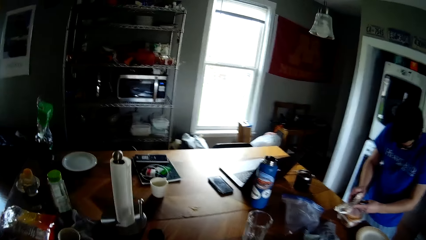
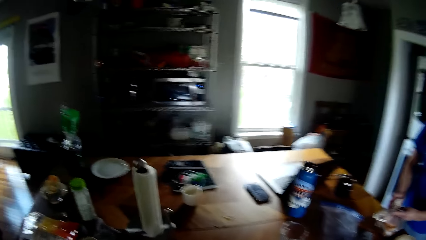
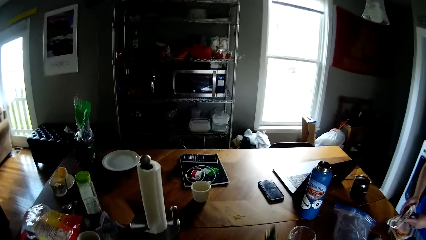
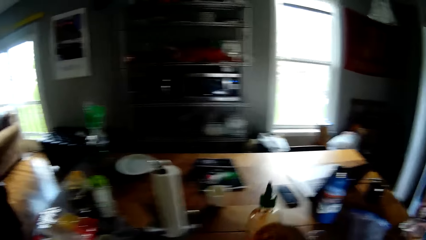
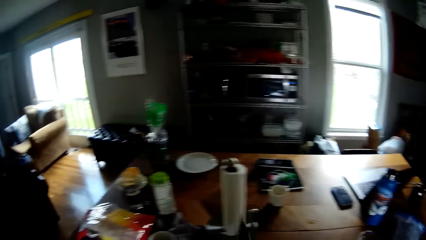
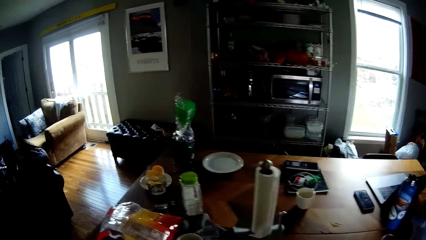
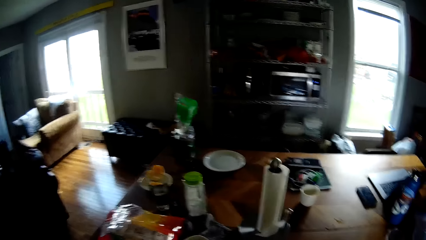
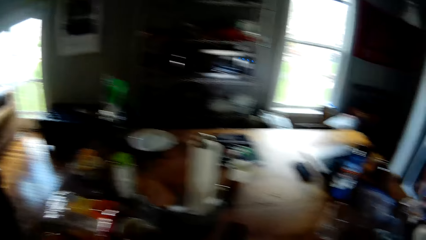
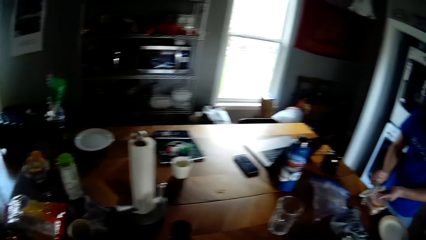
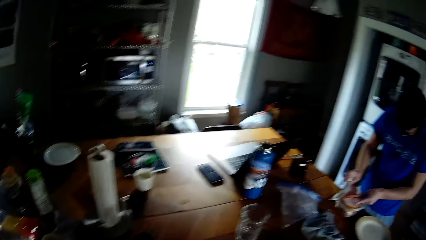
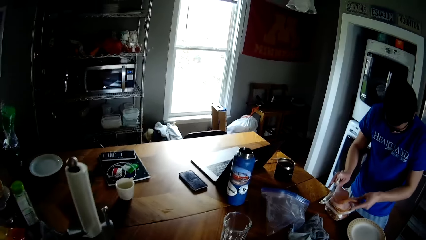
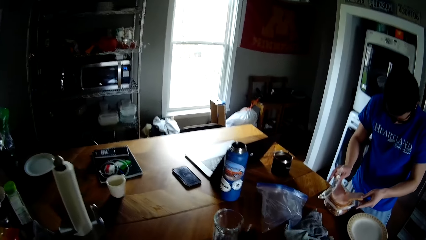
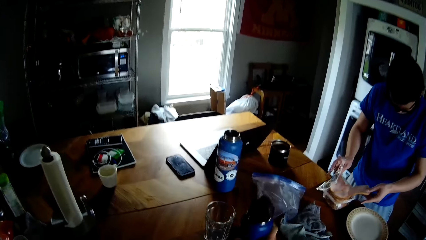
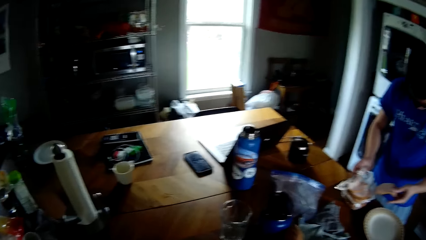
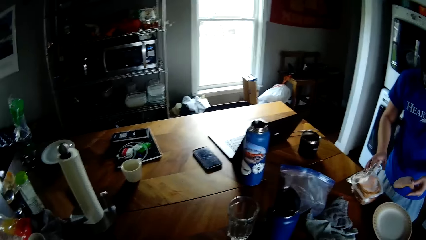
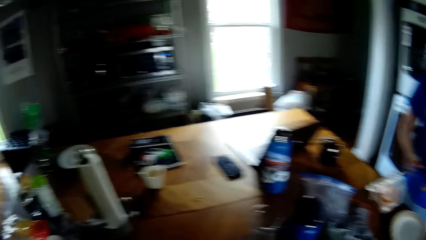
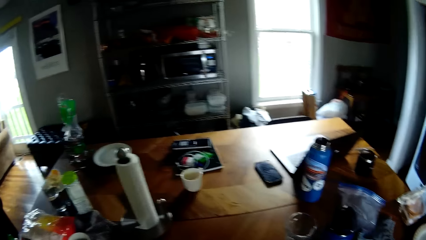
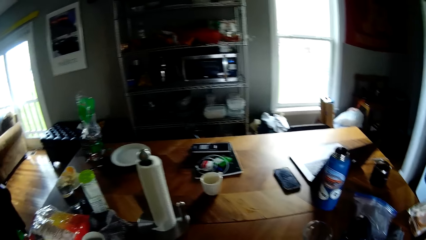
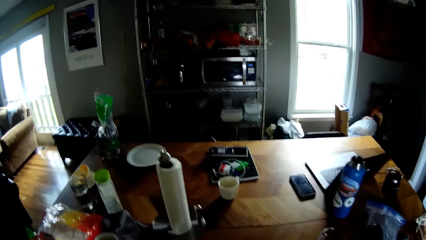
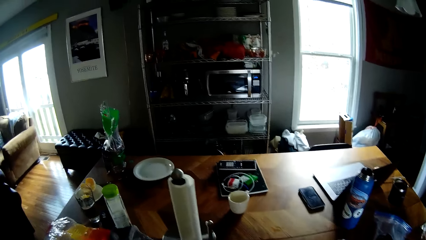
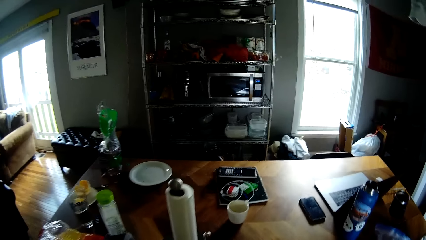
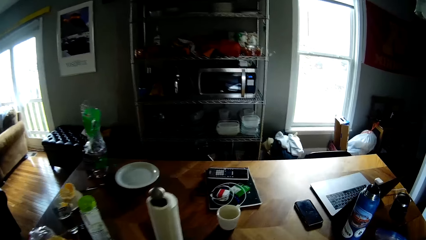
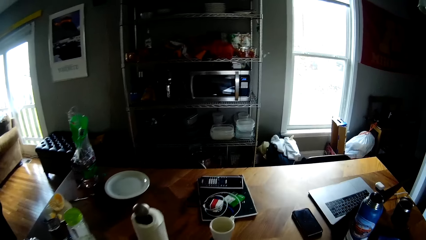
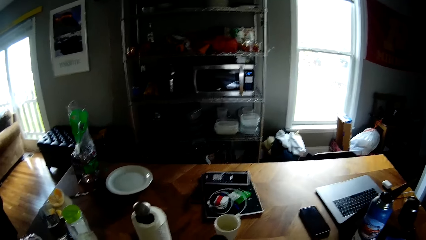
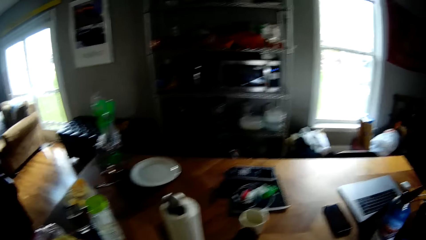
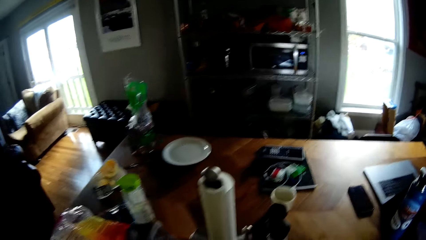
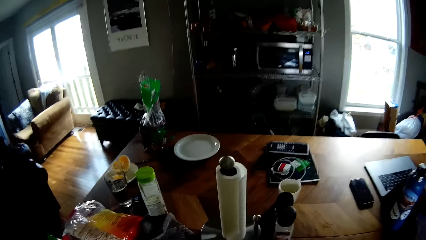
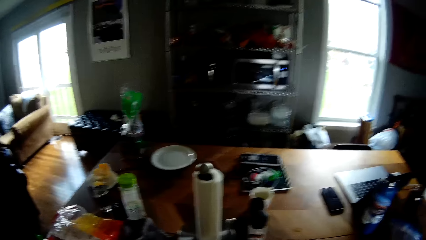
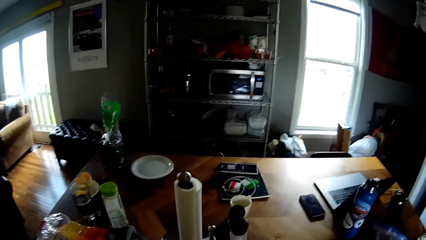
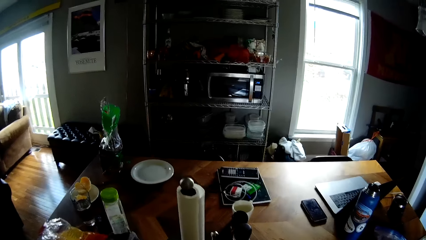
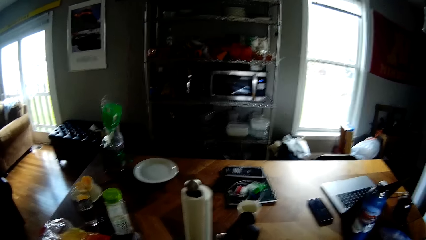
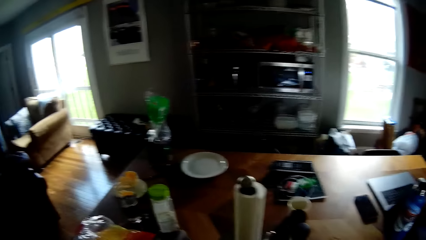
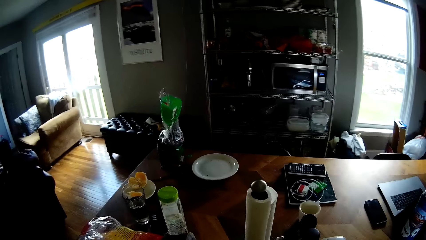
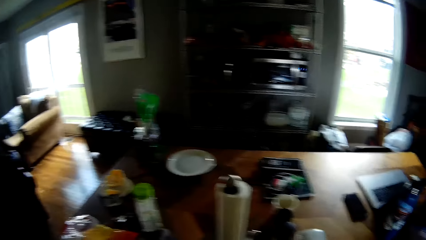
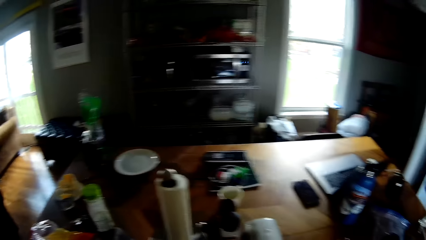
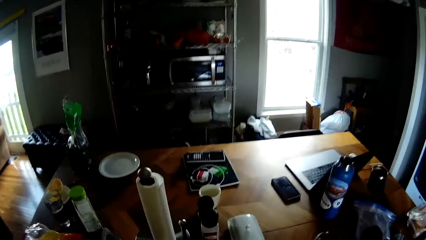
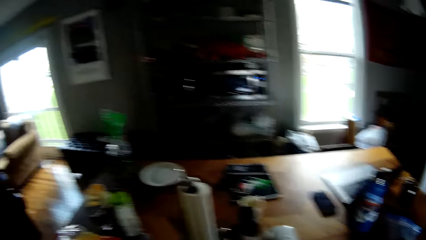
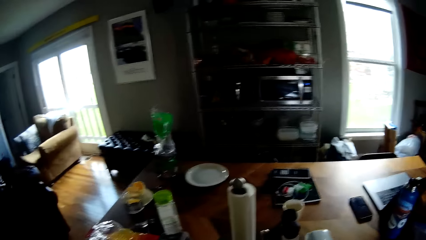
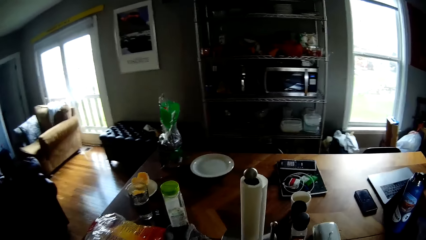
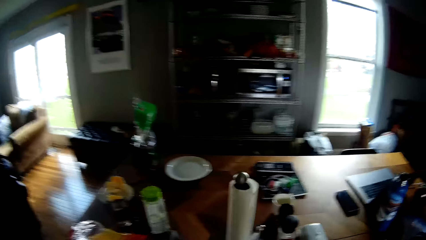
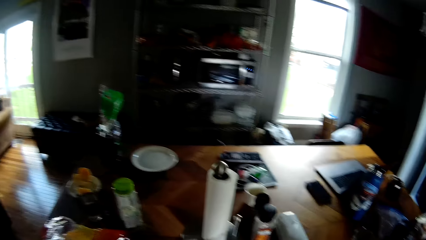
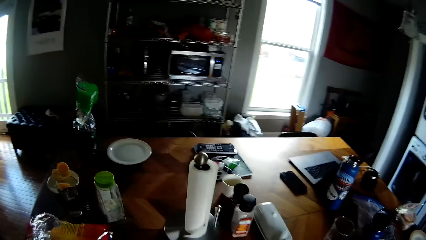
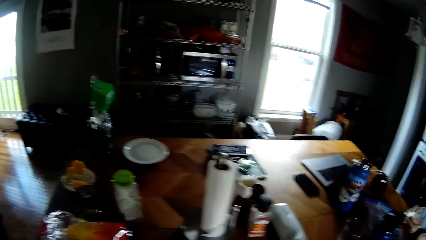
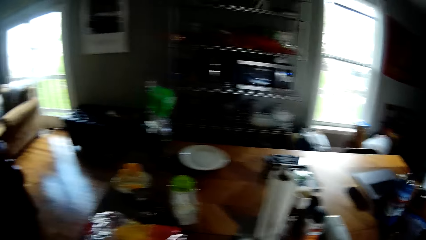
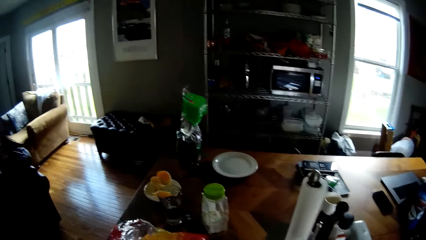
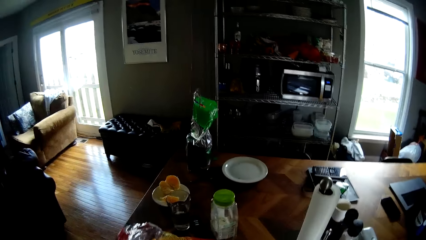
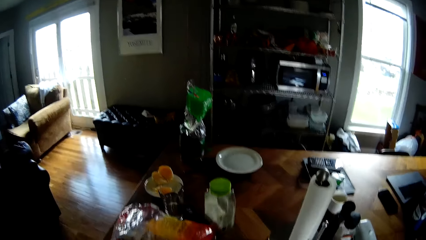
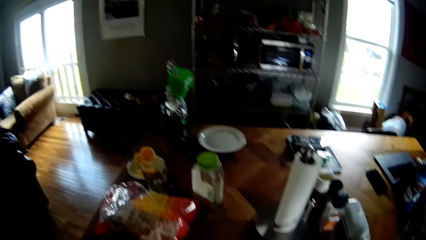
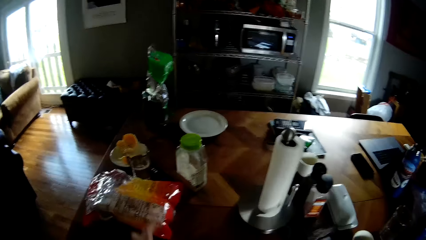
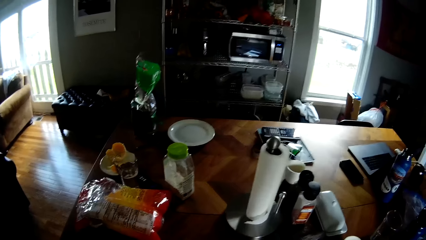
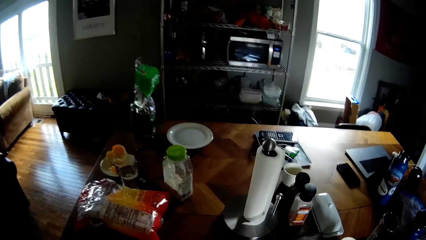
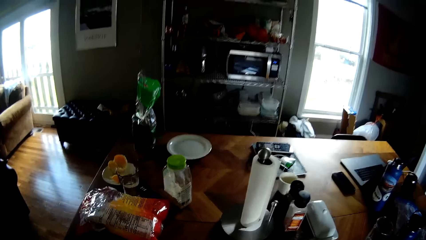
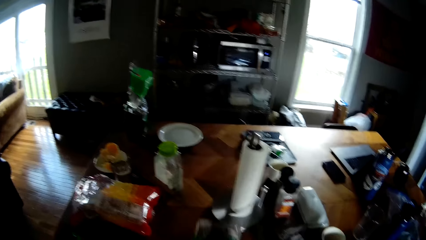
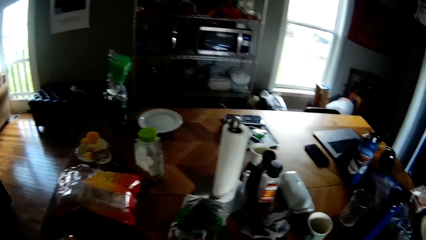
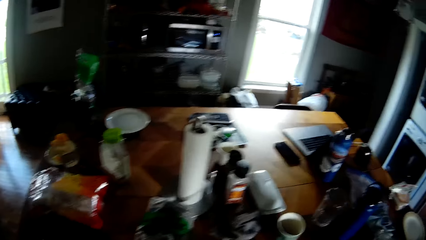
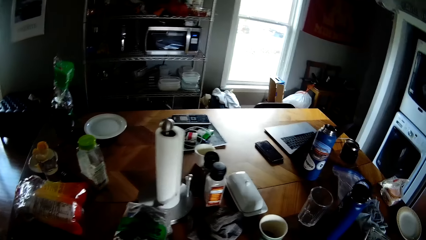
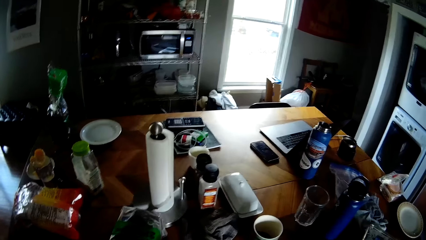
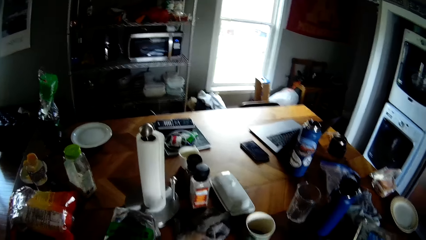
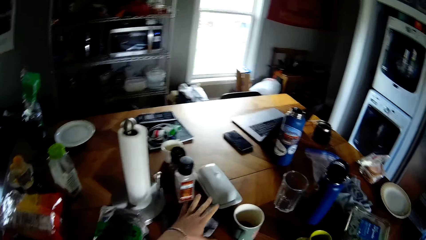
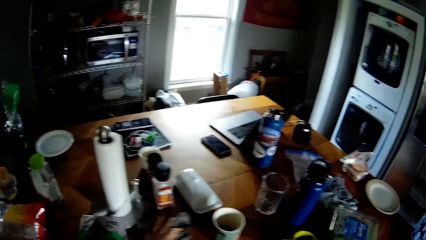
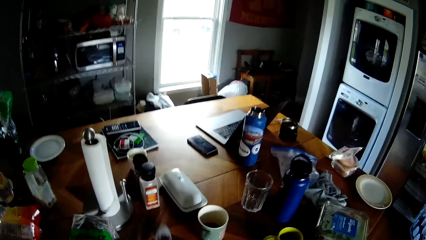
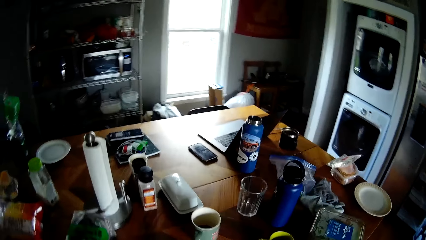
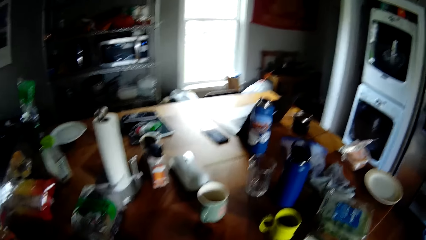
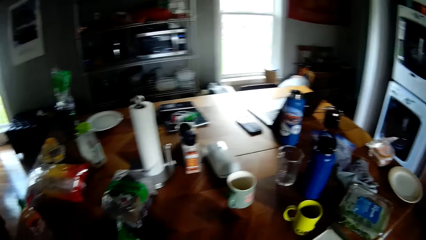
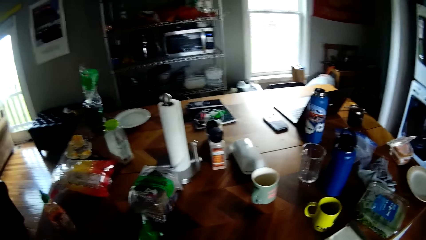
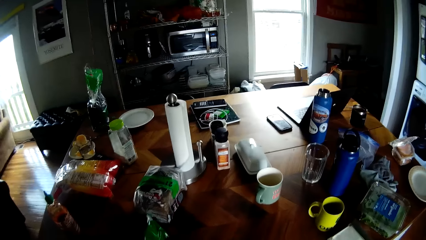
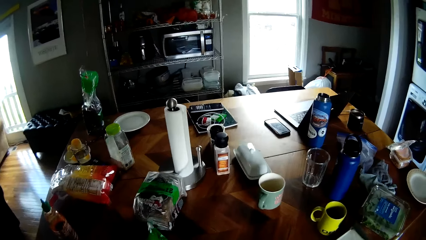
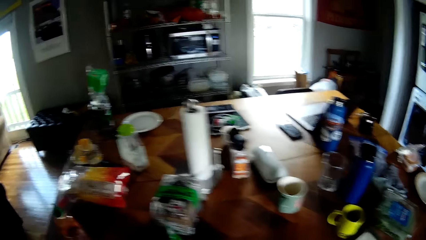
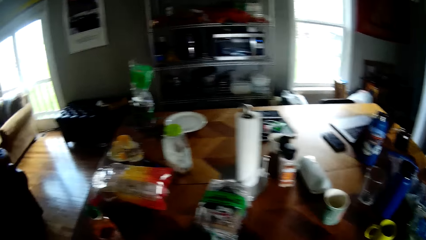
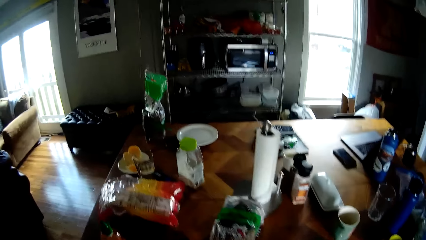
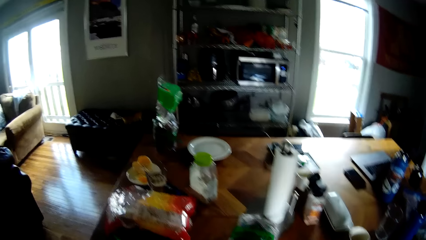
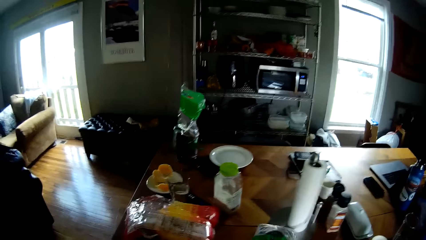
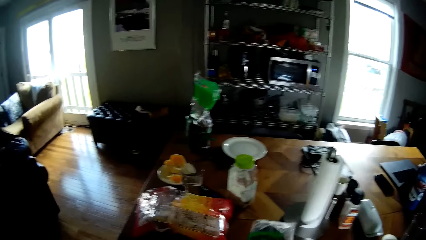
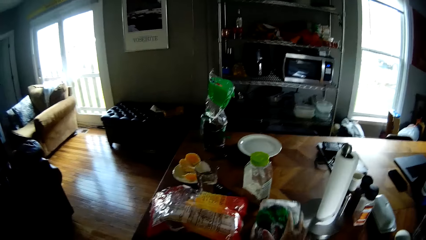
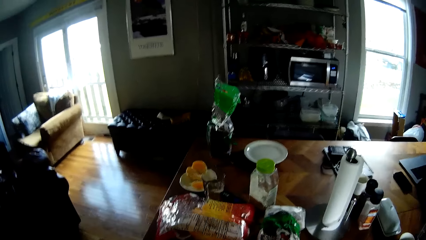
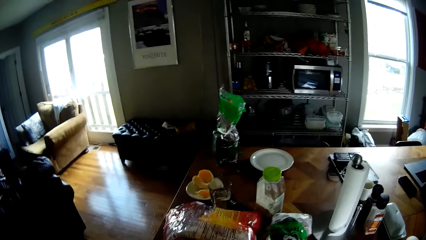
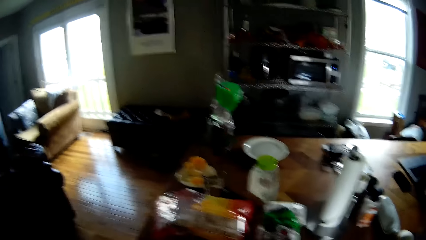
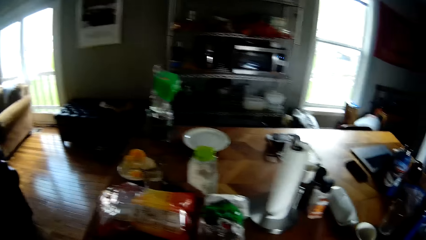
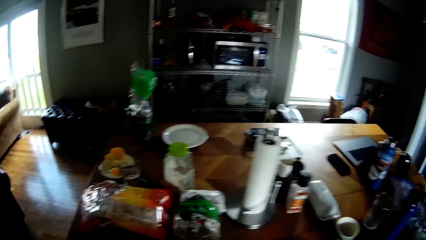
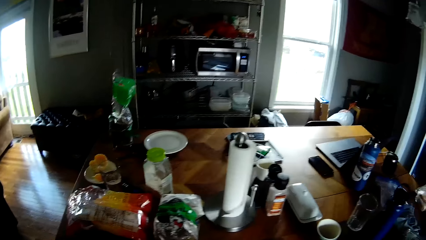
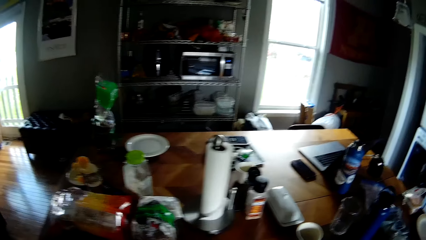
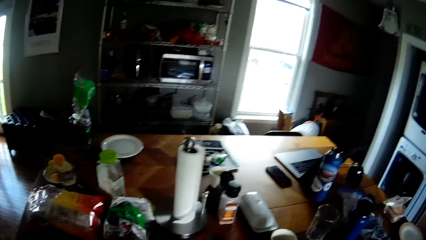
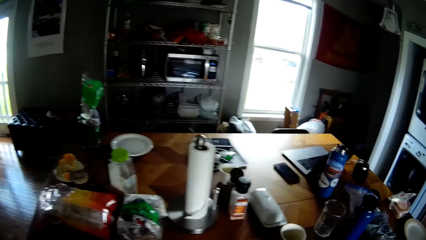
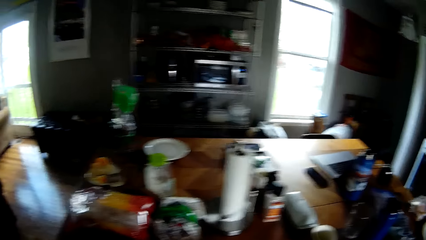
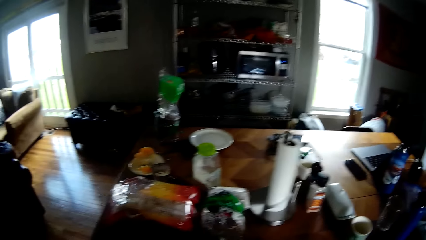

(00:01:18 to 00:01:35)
The man searches through the container on the table with his left hand. The camera wearer looks around. He picks up a bottle from the table with his right hand. The man picks up beef from the plate with his left hand. The man touches something. The camera wearer looks around. He looks around again. He adjusts a polythene bag on the table with his left hand. He adjusts the polythene bag on the table with his left hand again. He touches the table. He picks up a napkin from the table with his left hand. He adjusts the polythene bag on the table with his left hand. He looks around.
